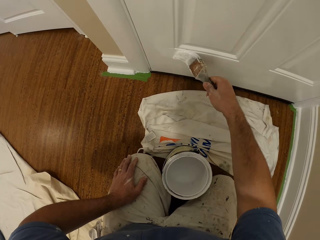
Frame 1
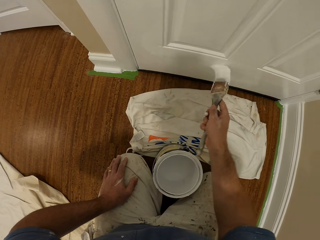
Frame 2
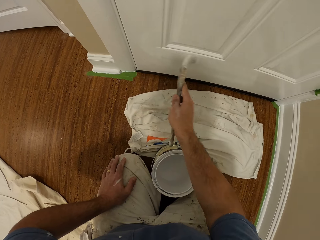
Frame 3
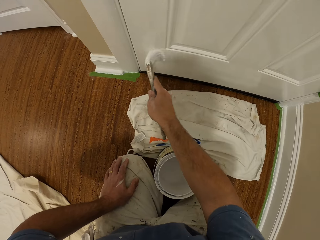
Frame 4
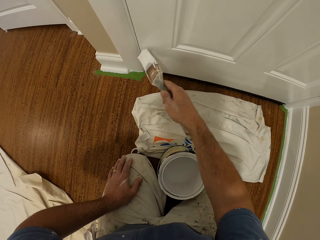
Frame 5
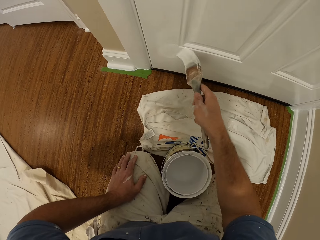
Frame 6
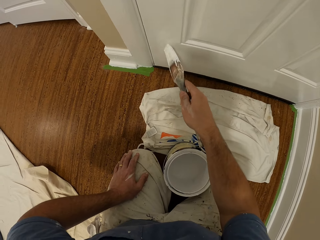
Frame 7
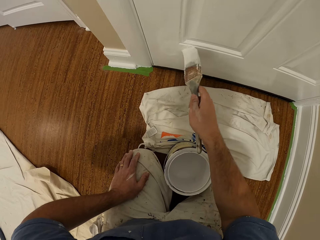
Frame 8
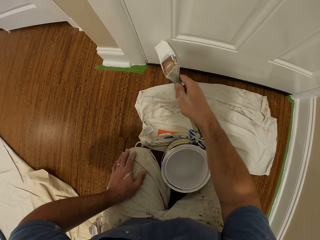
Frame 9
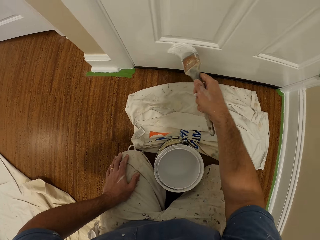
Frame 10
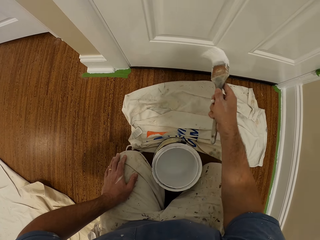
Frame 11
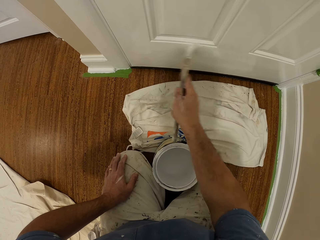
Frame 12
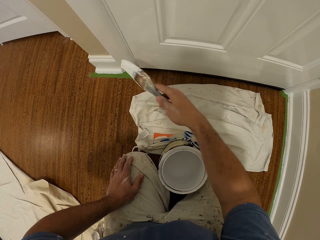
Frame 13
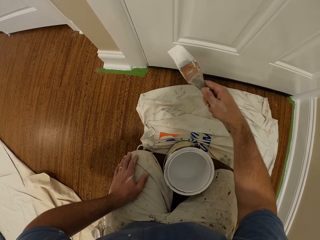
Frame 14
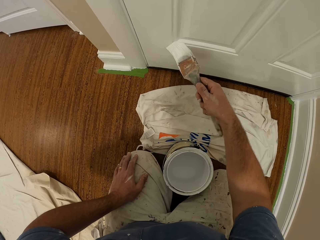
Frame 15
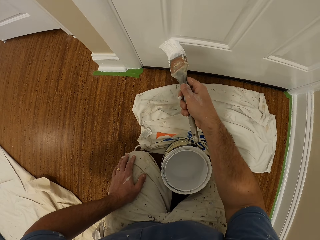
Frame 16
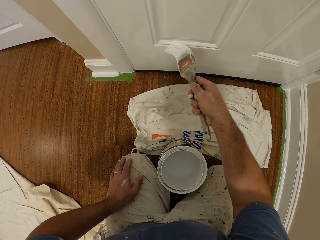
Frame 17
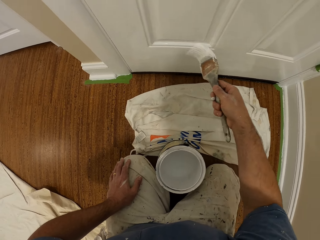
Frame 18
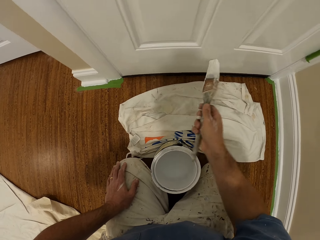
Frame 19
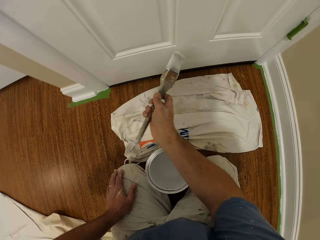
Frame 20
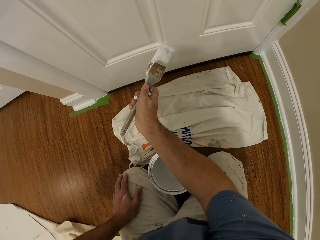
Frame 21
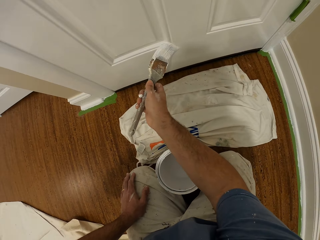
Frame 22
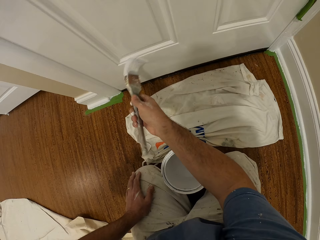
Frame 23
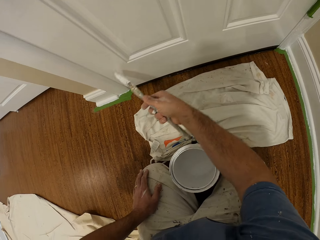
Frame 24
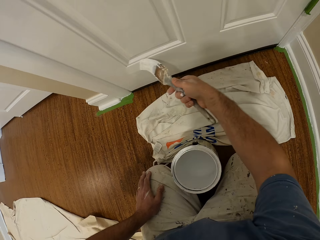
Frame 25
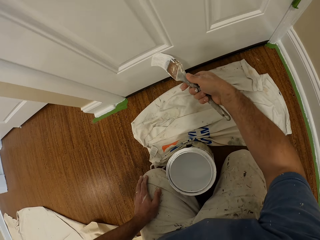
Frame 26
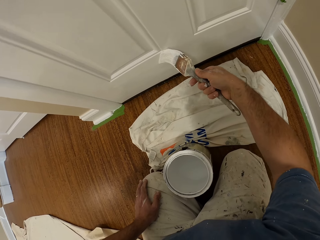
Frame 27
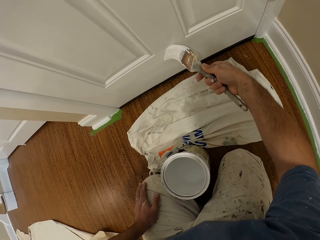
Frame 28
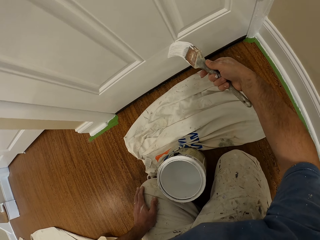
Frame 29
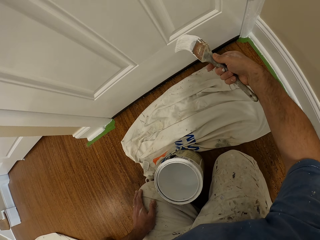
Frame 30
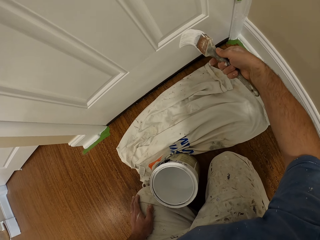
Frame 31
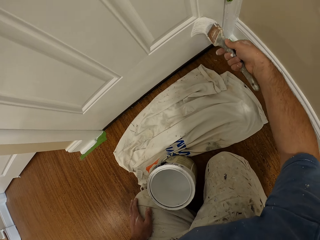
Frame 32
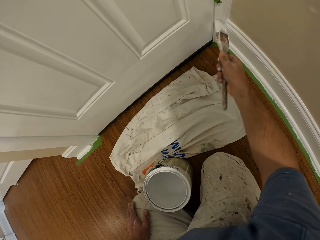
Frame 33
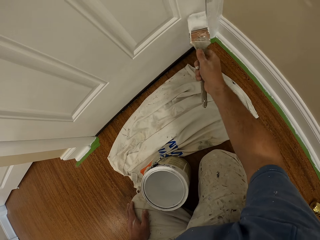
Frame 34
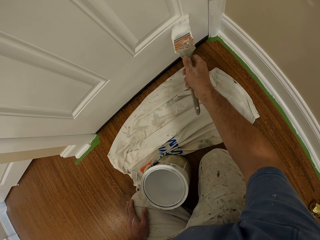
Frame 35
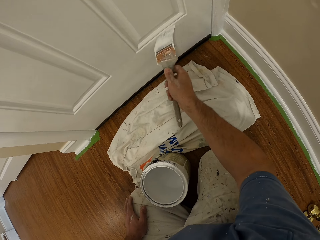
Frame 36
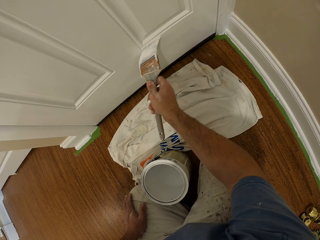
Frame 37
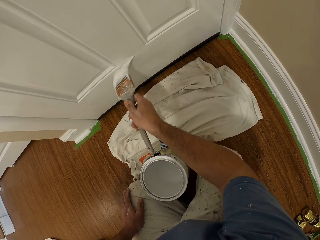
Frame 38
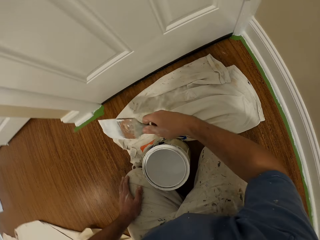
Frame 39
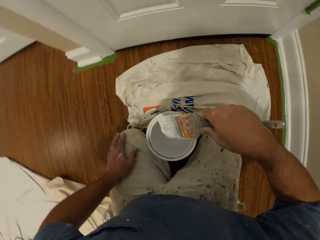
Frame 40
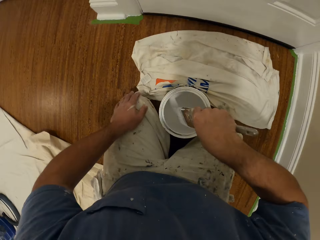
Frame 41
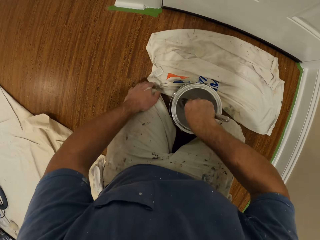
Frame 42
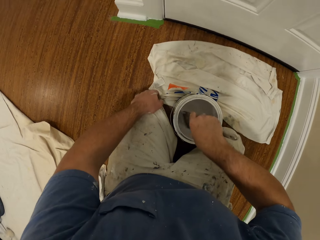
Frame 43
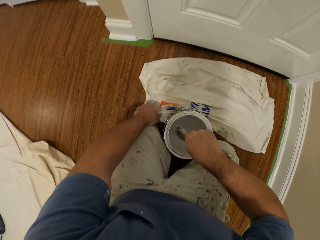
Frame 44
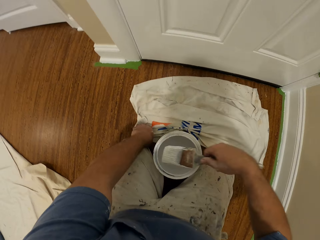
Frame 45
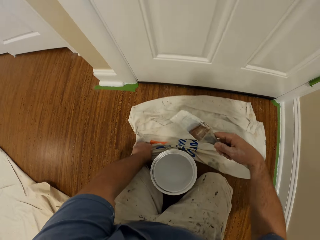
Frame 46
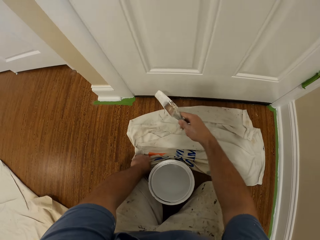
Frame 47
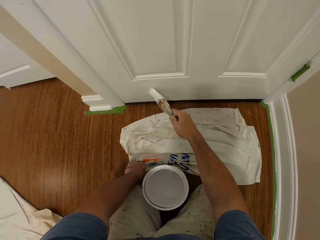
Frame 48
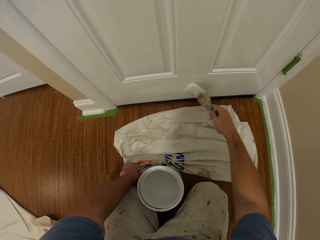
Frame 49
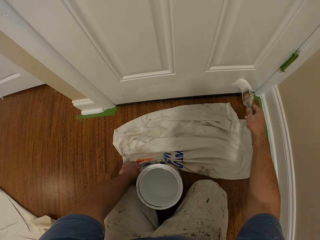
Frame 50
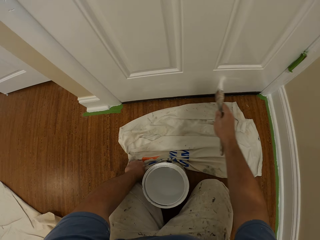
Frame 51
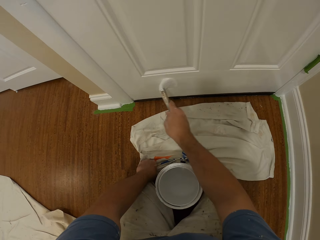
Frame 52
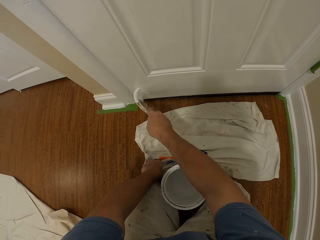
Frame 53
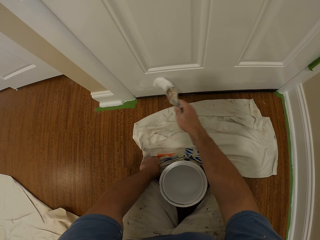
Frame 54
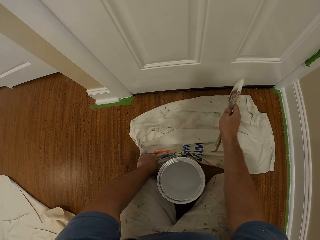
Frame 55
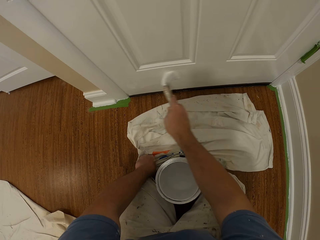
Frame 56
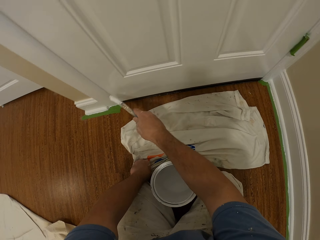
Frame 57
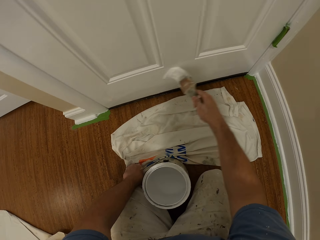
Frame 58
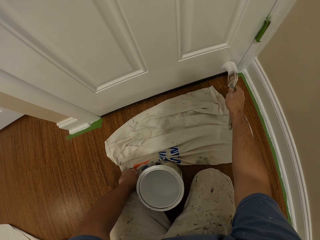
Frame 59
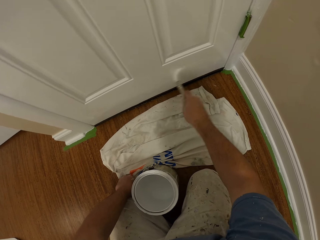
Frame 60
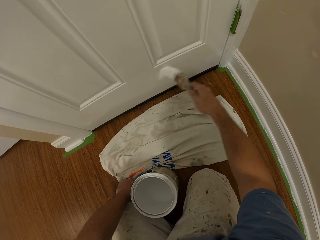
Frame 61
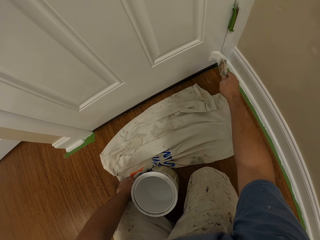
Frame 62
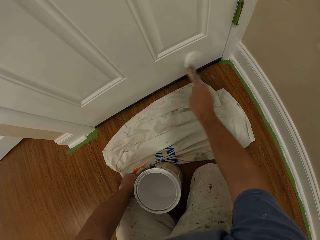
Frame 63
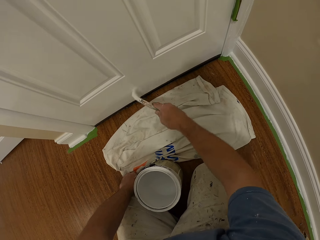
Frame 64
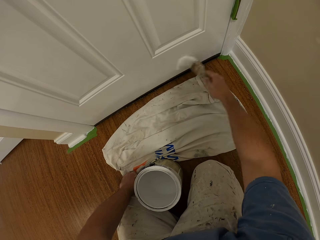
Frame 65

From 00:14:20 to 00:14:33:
The camera wearer stops painting the door. He removes the brush from the door and dips the paint brush in a container filled with paint. He removes his left hand from his knee. He takes out the paint brush from the container. He places the cloth from the floor with his left hand. He paints the door with the brush.

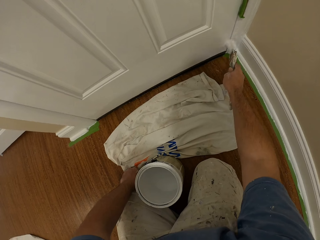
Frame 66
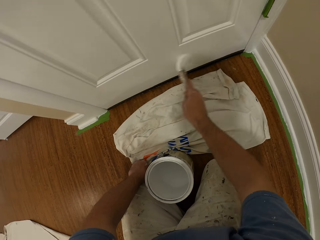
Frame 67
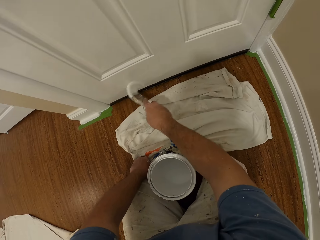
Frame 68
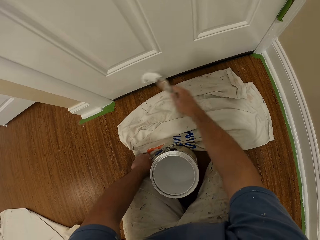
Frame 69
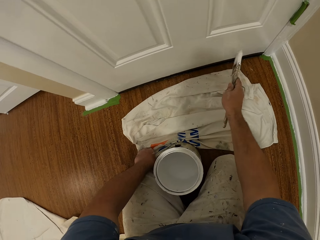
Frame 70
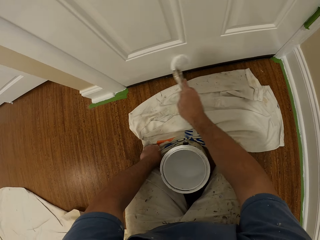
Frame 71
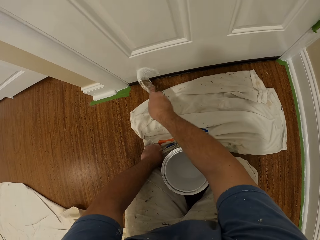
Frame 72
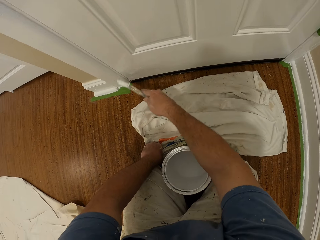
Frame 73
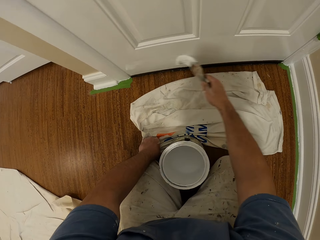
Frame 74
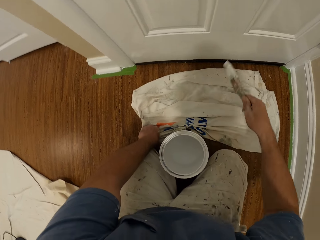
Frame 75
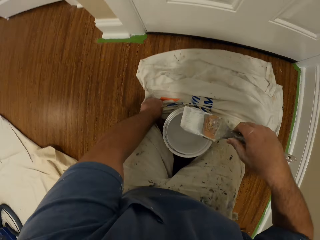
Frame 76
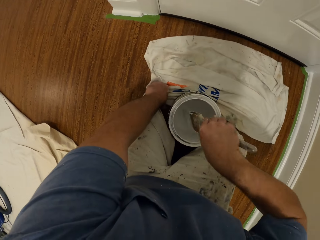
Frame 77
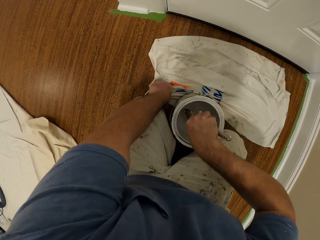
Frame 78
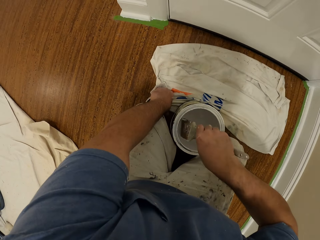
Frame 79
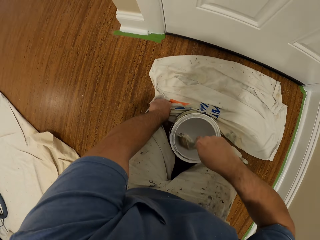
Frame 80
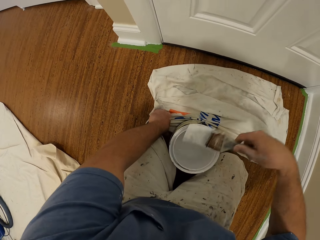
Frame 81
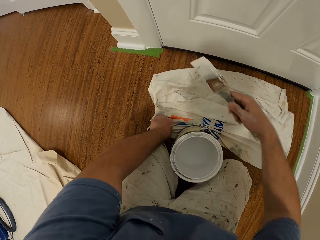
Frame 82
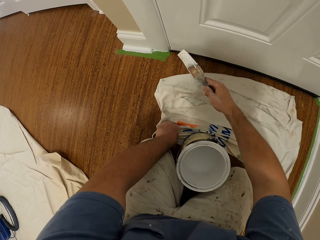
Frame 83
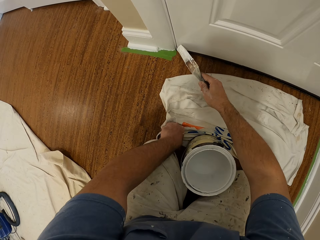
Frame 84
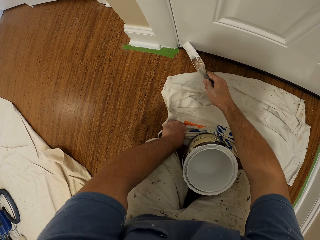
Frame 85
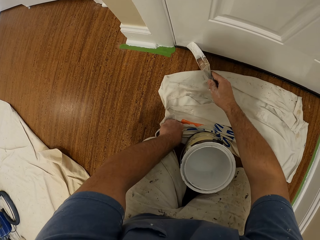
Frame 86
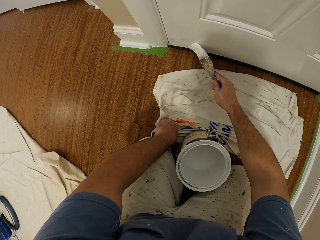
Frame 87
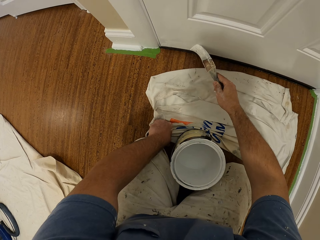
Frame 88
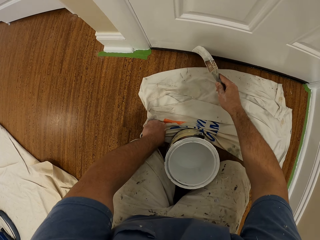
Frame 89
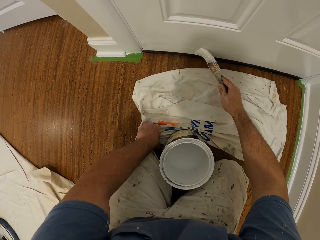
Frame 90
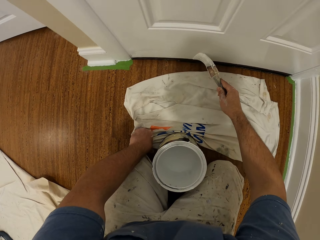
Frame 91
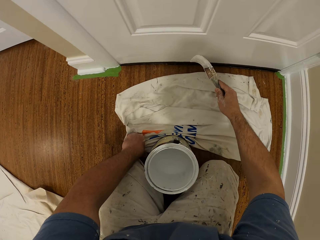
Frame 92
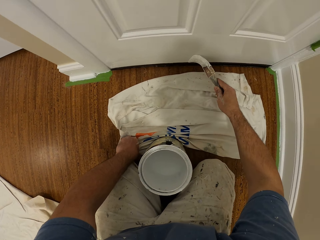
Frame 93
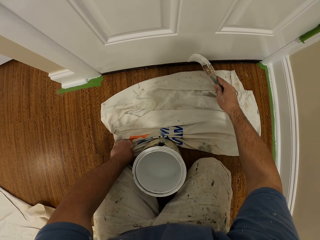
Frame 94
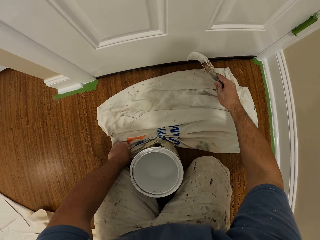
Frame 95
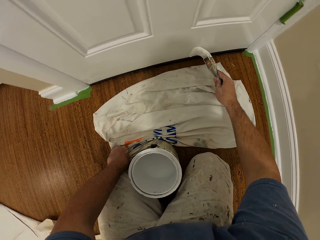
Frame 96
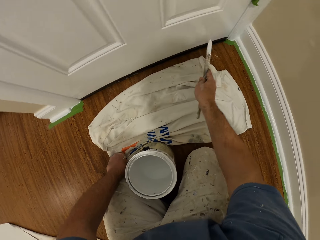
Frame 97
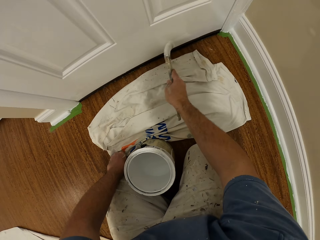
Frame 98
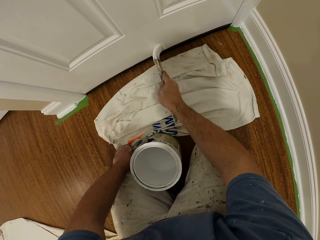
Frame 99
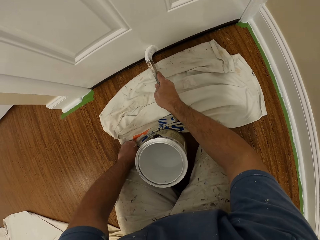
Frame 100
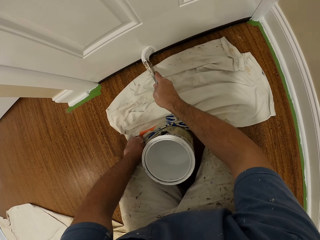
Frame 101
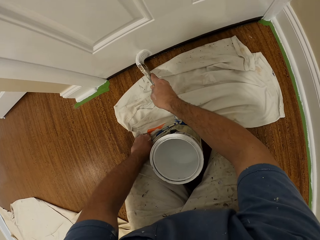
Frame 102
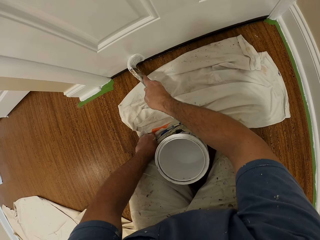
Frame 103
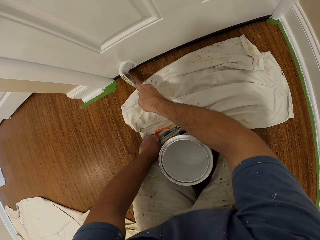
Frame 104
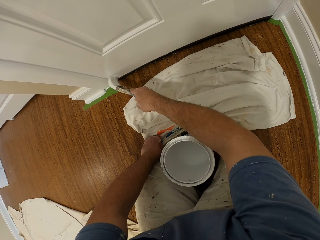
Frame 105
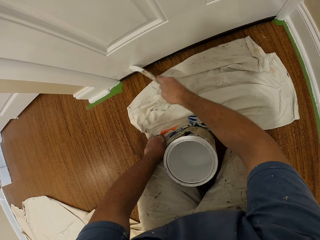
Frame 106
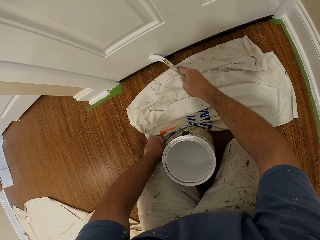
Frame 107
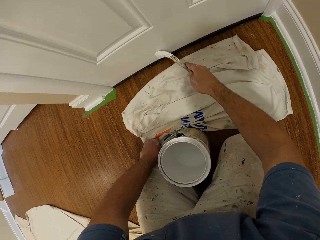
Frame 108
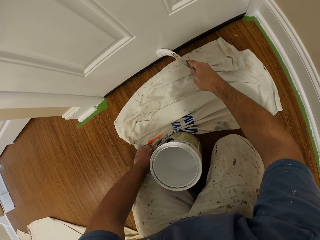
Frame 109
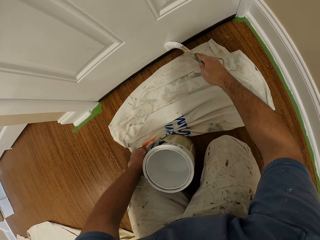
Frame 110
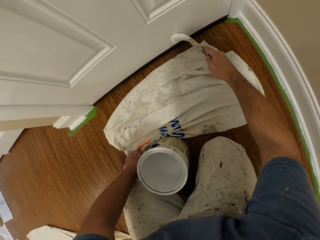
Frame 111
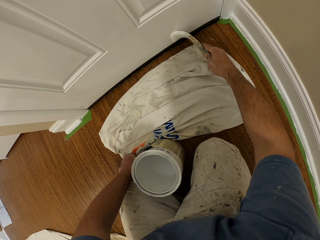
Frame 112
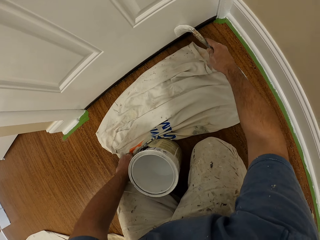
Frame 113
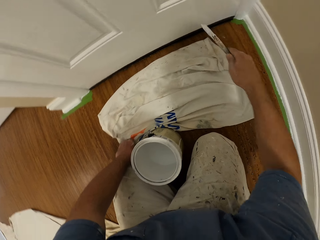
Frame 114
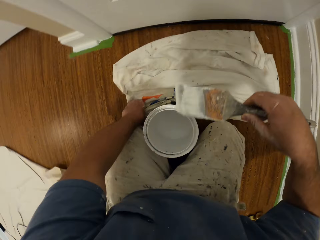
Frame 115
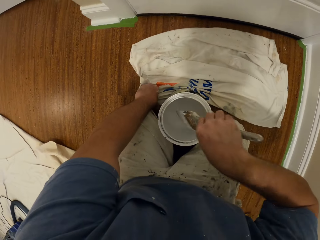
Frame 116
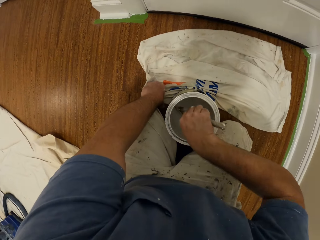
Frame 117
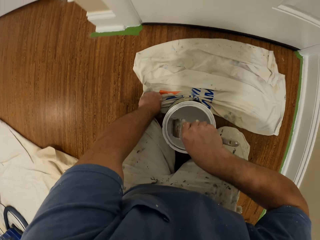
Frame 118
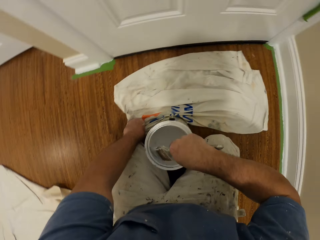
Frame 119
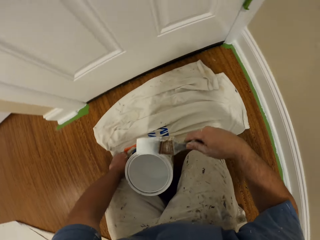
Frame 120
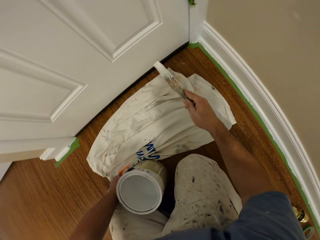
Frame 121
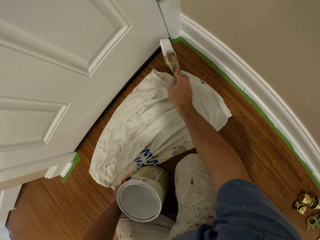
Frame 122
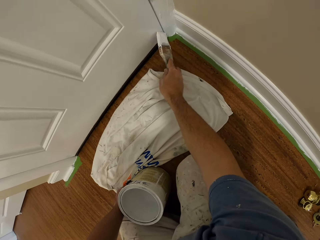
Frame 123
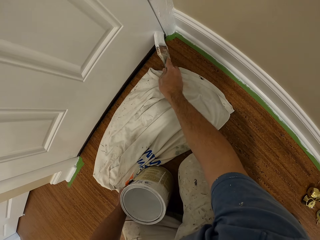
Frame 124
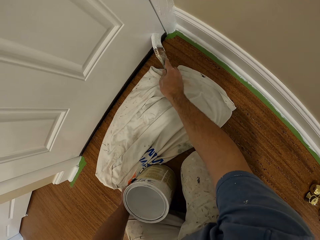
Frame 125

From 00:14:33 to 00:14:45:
The camera wearer stops painting the door. They remove the brush from the door and dip the paint brush in a container filled with paint. They take out the paint brush from the container. They paint the door with the brush. They stop painting the door. They remove the brush from the door and dip the paint brush in the container filled with paint. They take out the paint brush from the container. They paint the door with the brush.
